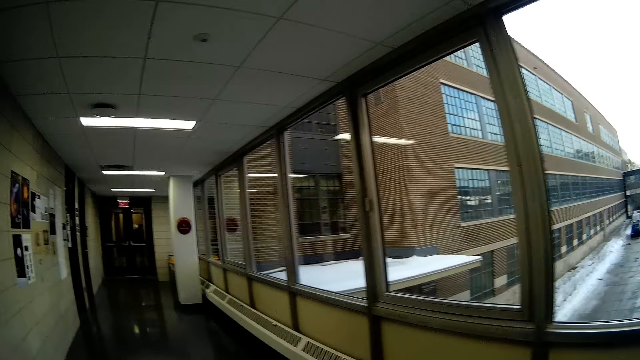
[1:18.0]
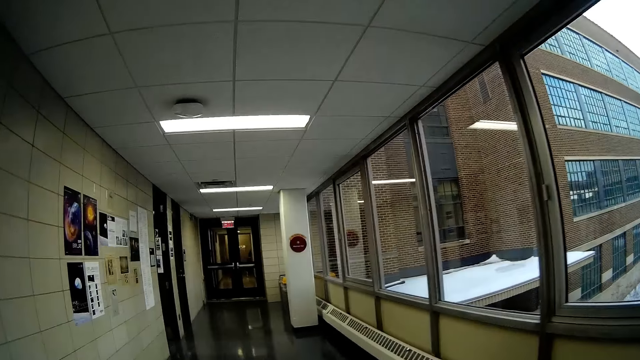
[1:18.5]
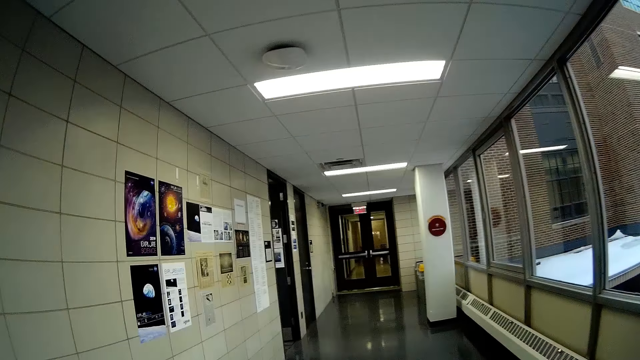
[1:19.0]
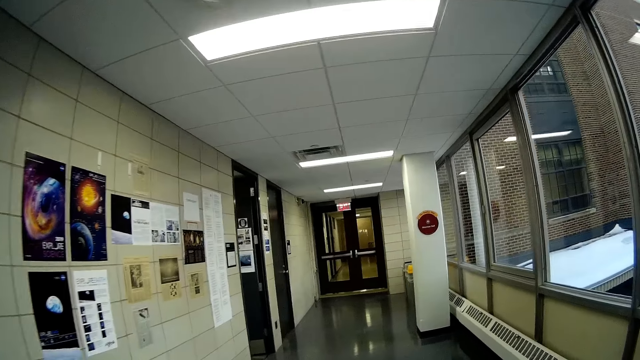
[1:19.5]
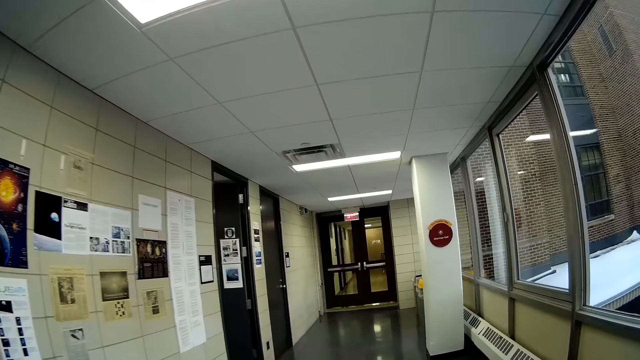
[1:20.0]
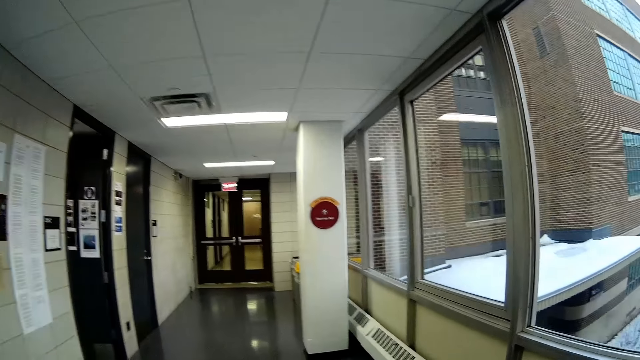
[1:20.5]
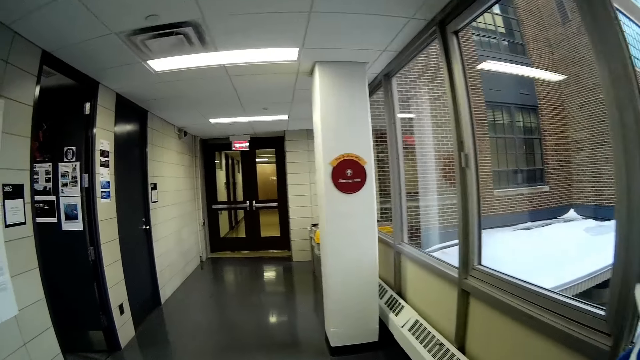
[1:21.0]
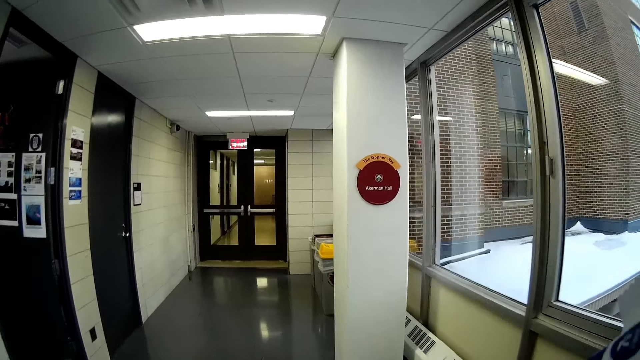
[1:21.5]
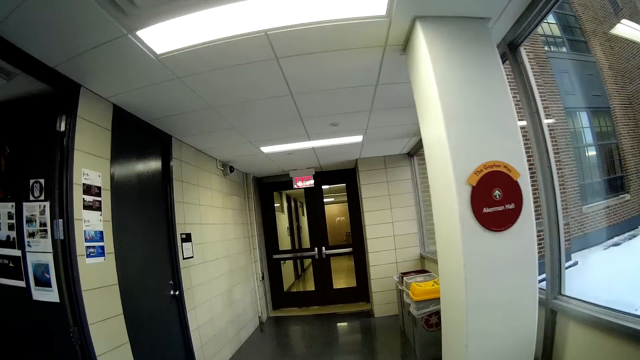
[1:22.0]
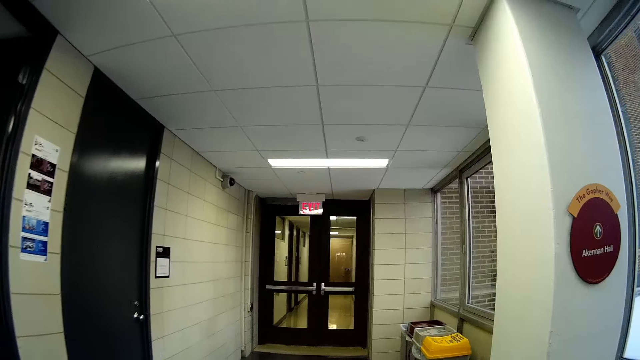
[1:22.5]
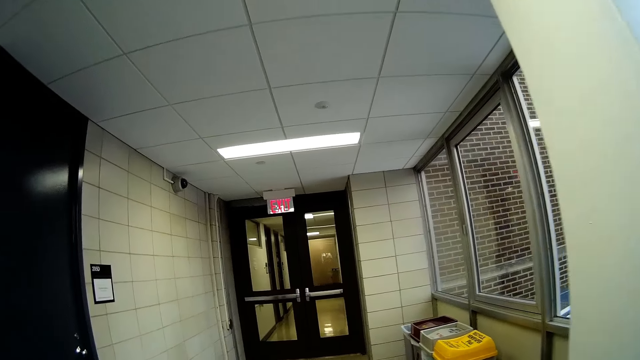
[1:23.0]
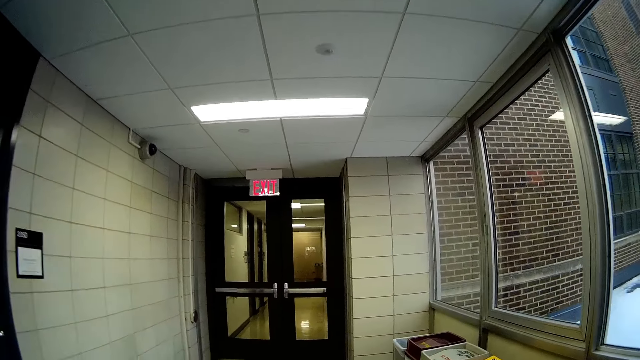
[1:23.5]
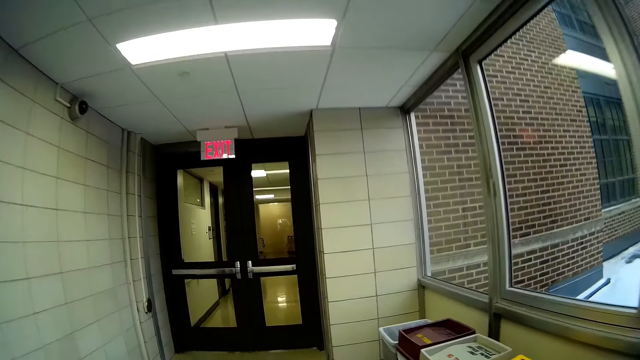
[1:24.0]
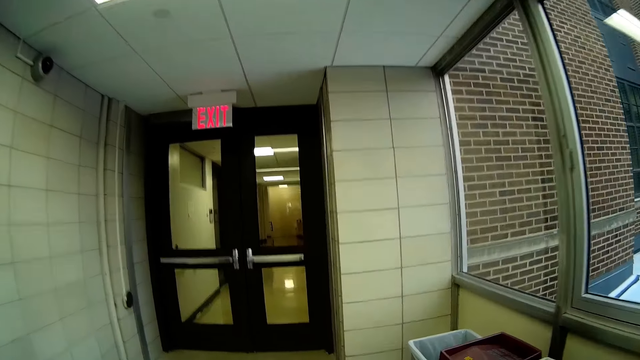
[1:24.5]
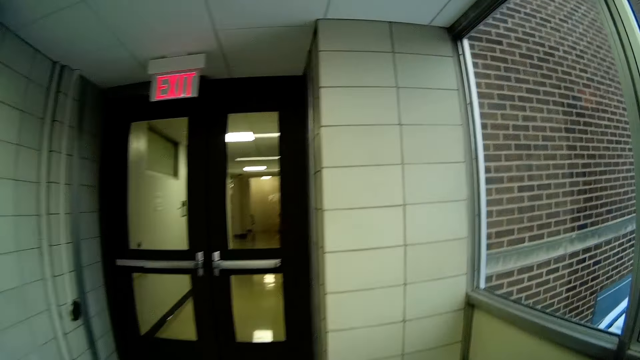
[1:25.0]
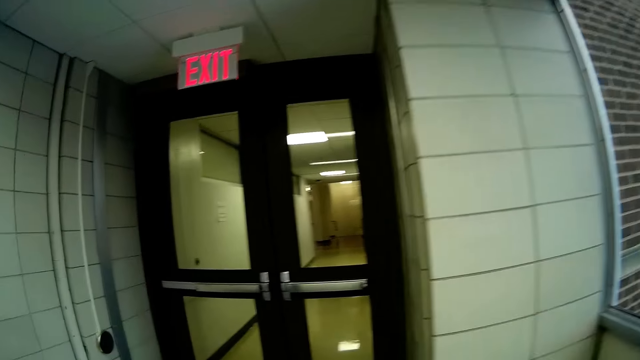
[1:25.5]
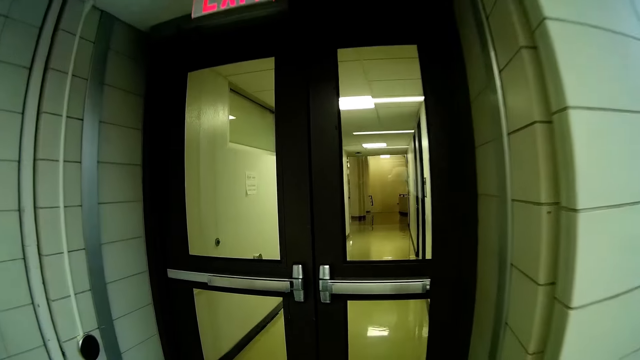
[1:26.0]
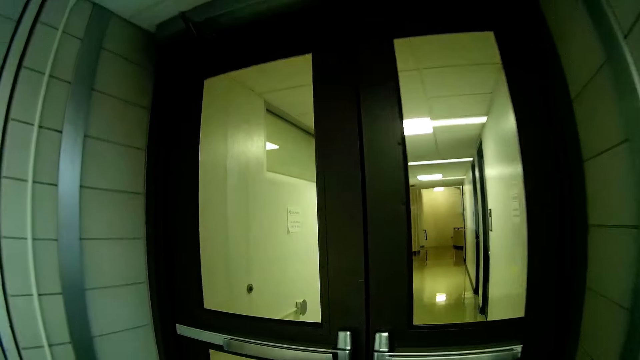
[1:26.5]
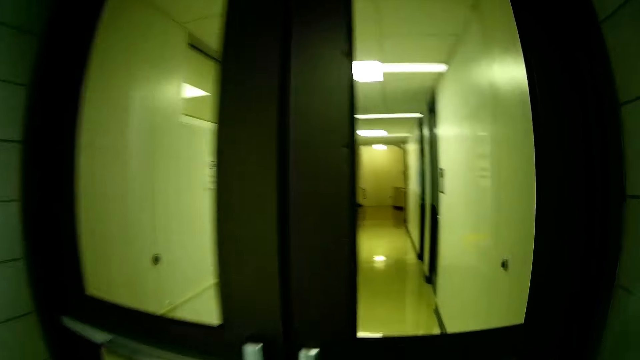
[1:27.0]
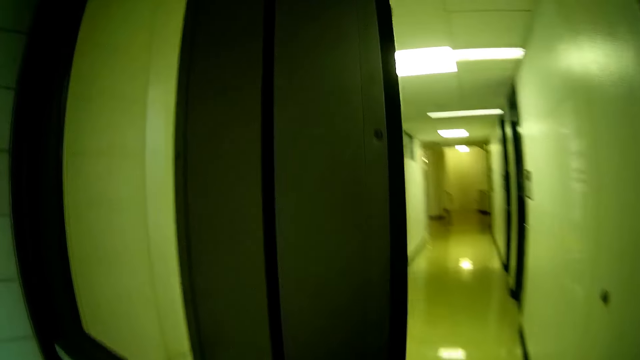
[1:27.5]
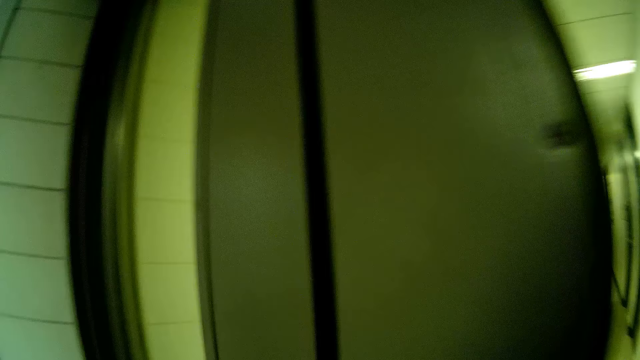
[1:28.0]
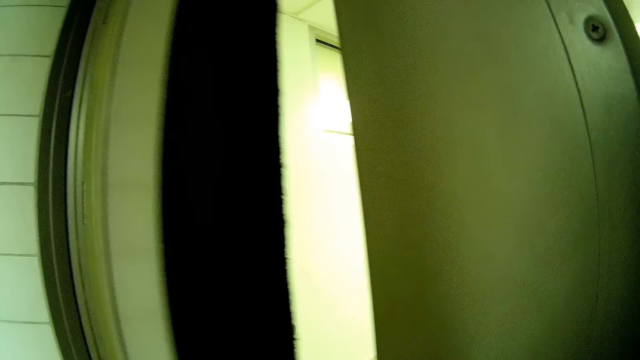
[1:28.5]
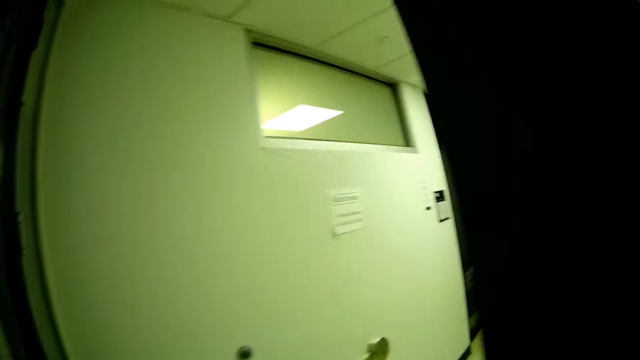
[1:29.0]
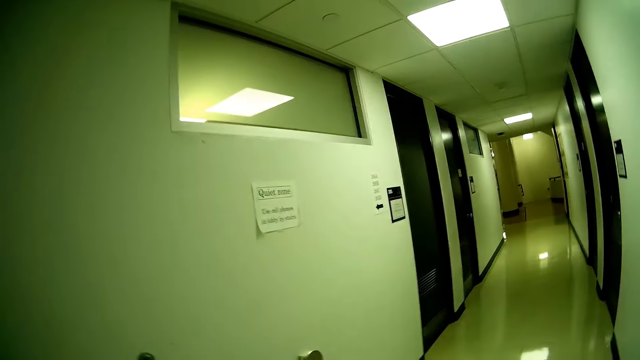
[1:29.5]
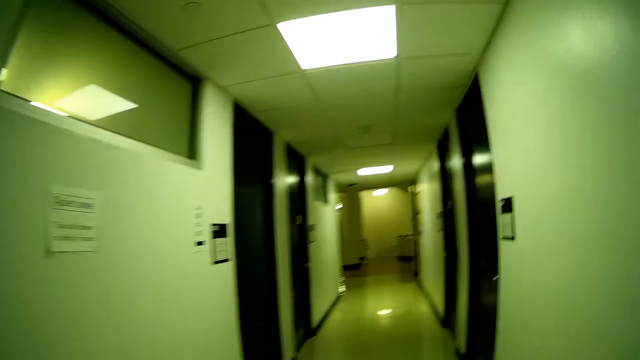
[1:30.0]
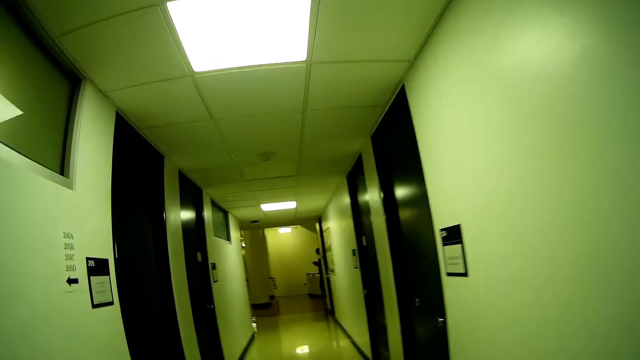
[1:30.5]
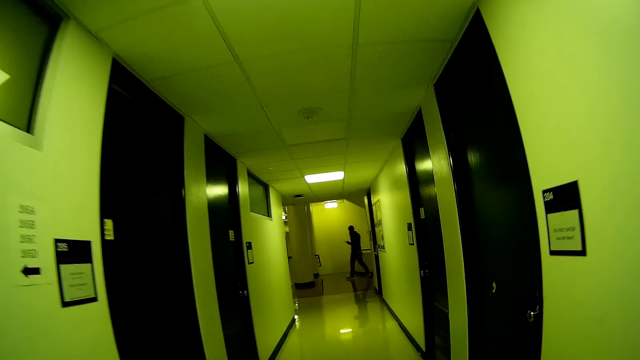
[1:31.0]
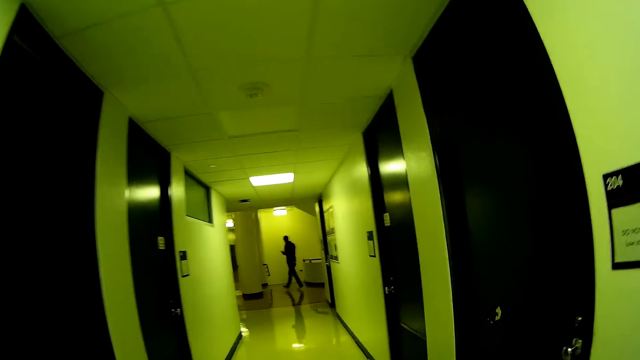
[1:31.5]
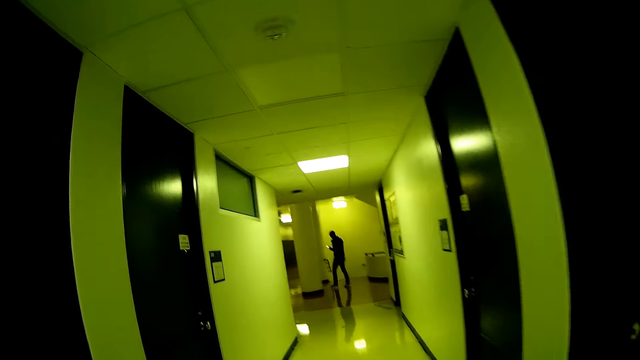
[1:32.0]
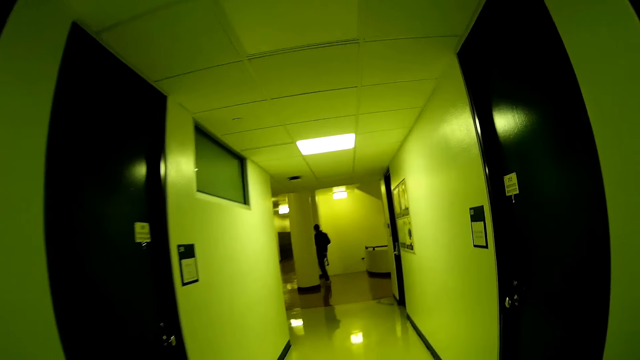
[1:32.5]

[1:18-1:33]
The camera wearer pushes the door open with her right hand. She walks through an exit. She walks into a hallway.

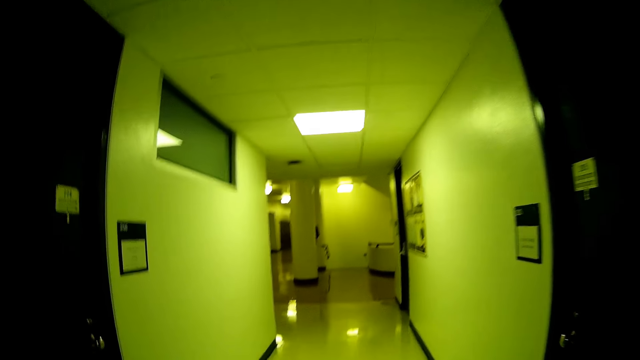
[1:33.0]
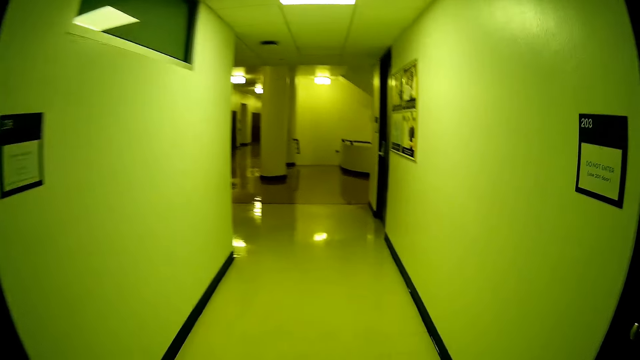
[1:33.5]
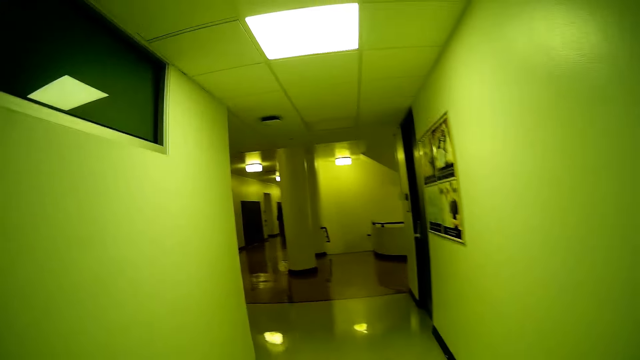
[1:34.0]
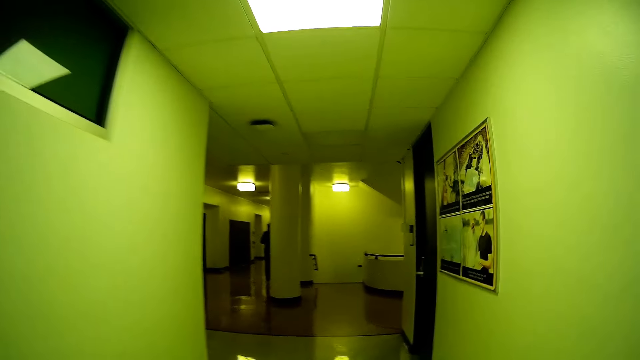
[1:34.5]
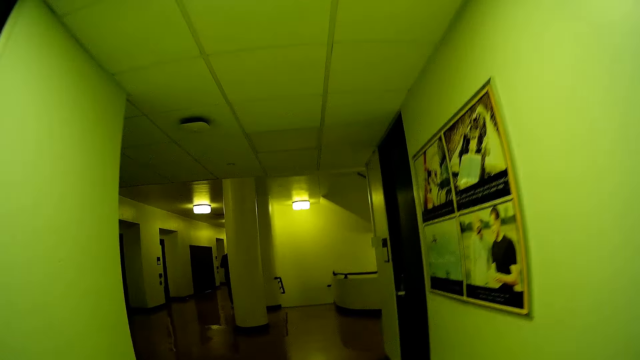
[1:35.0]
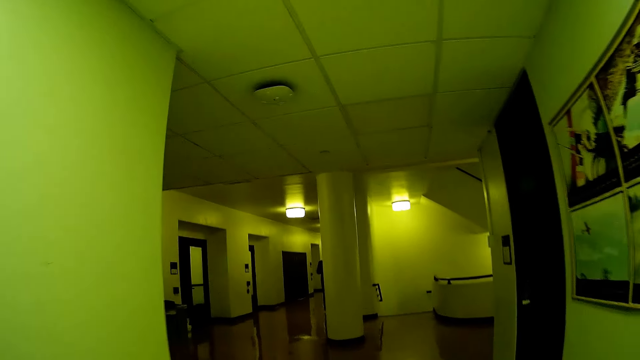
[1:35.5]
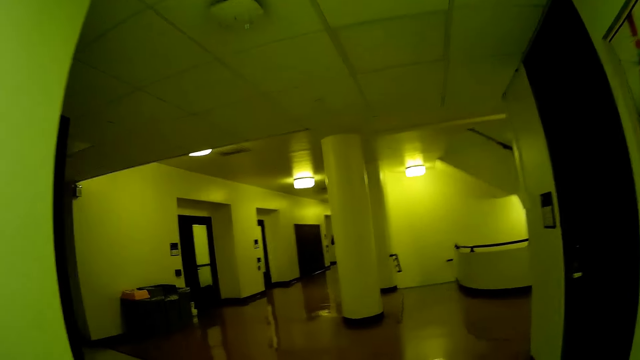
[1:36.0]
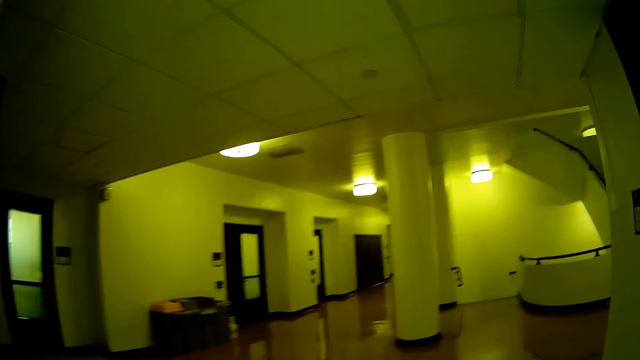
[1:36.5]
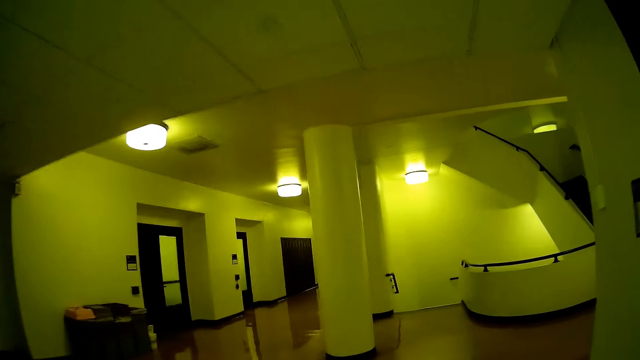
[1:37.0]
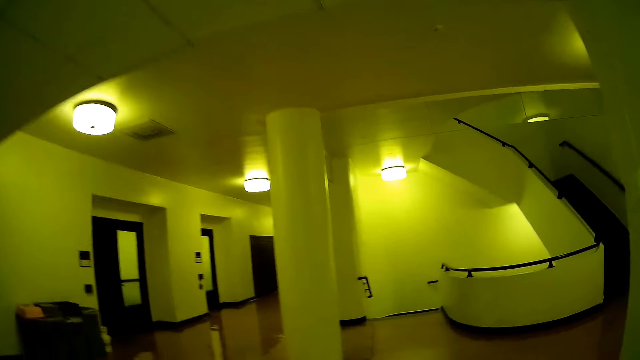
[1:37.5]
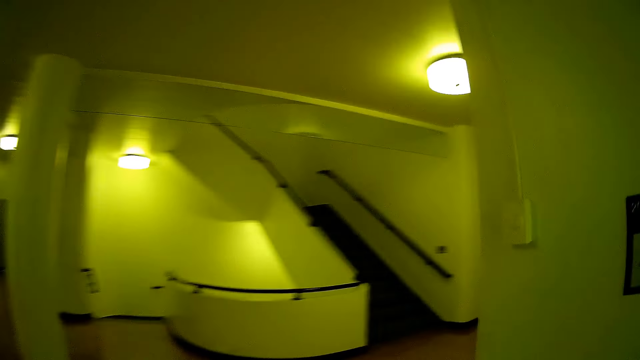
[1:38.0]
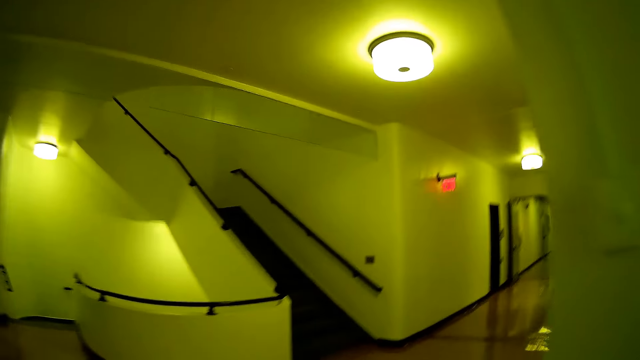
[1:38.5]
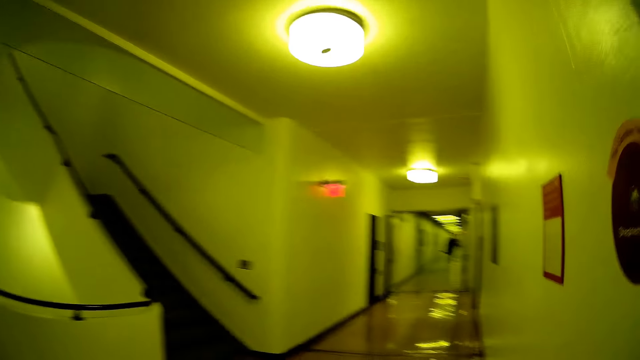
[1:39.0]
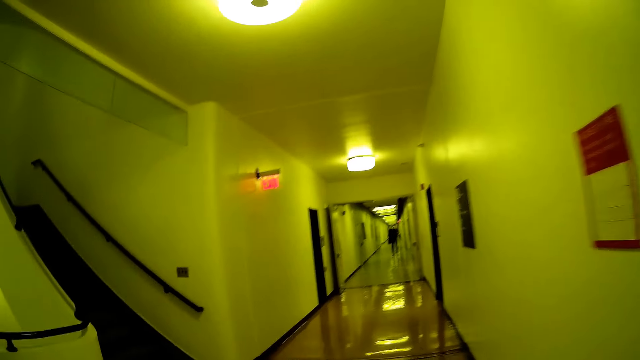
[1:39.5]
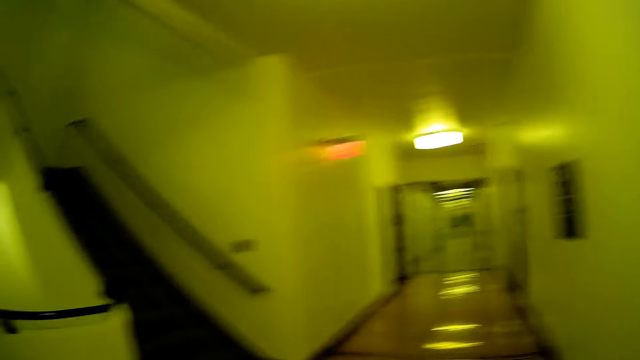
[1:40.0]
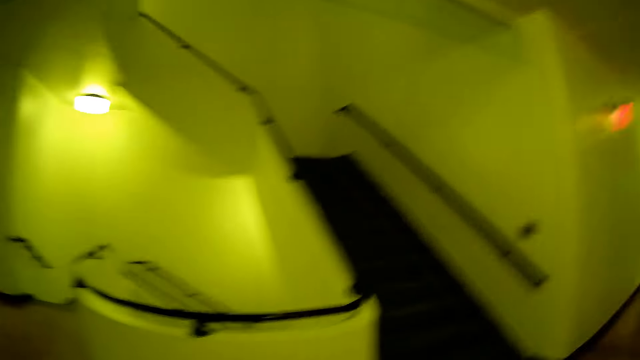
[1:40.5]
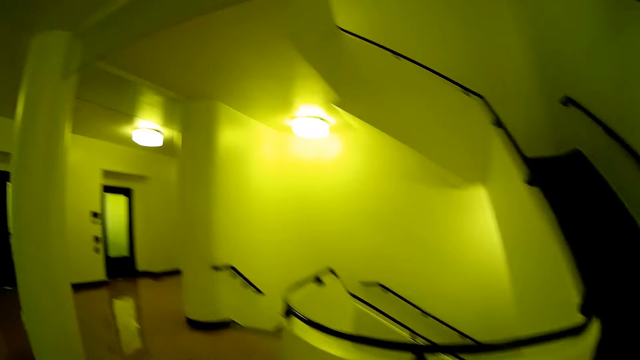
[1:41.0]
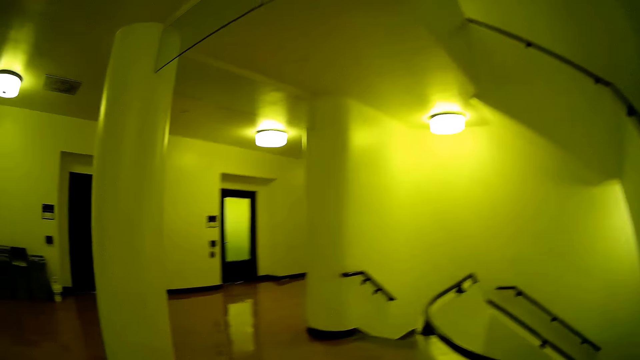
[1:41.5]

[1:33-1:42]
The camera wearer looks around.
